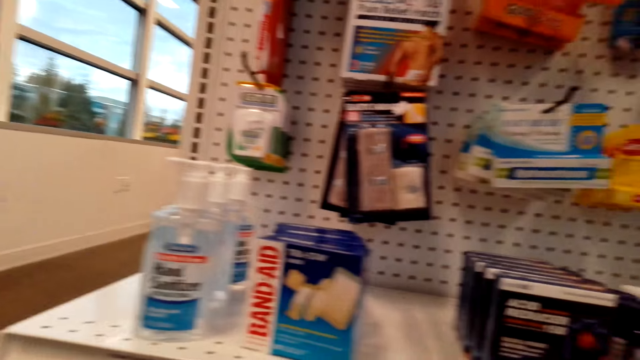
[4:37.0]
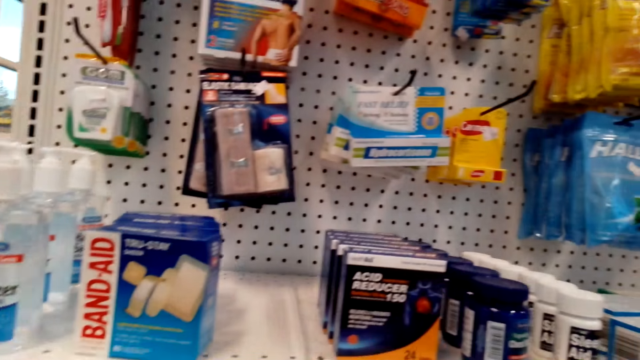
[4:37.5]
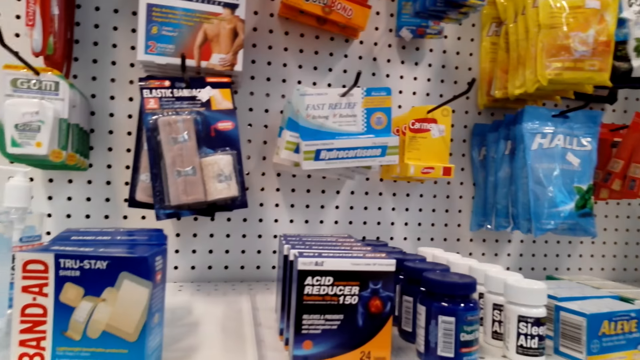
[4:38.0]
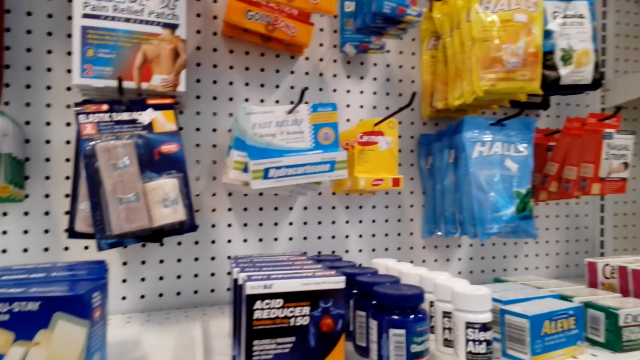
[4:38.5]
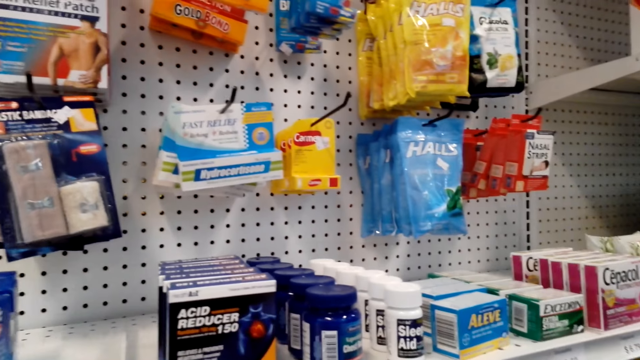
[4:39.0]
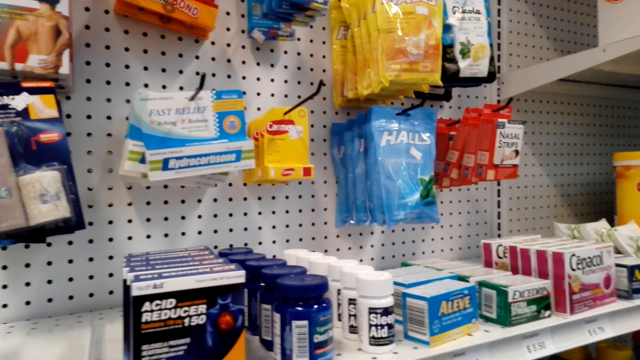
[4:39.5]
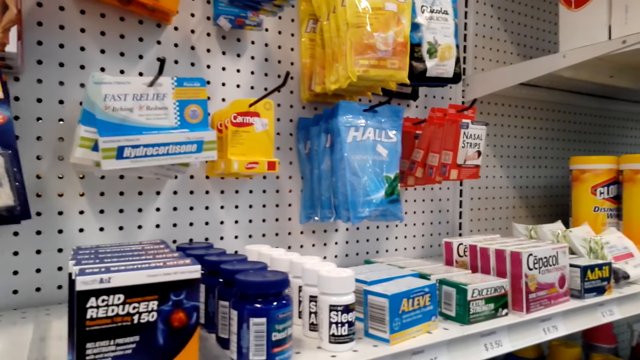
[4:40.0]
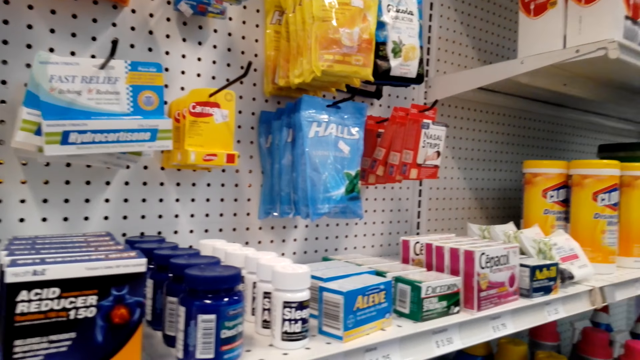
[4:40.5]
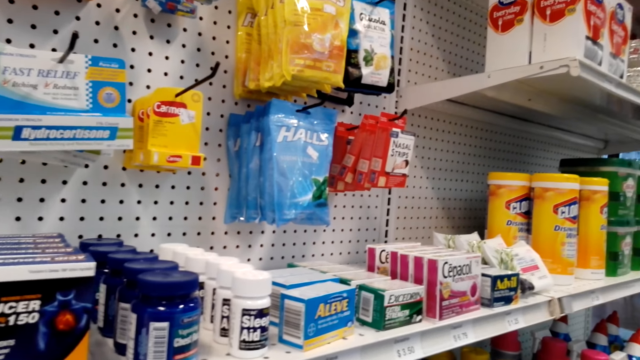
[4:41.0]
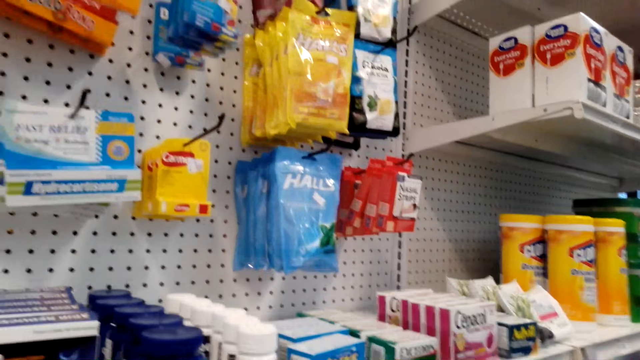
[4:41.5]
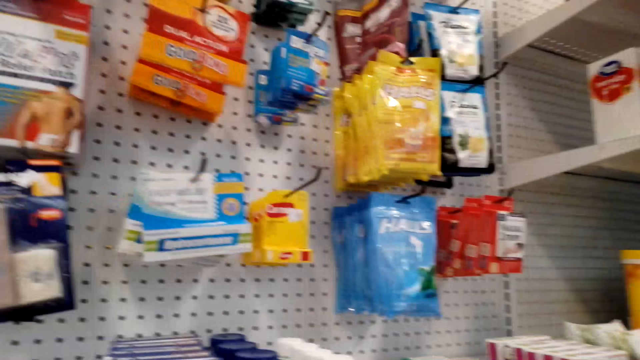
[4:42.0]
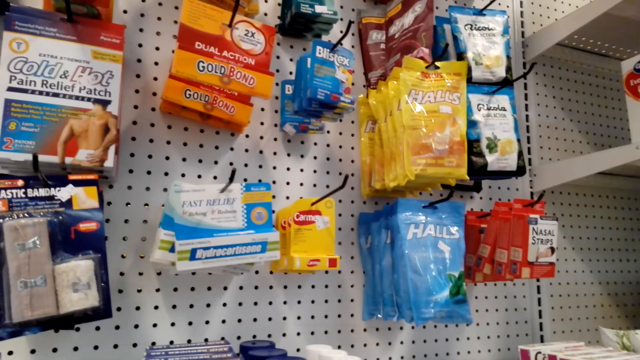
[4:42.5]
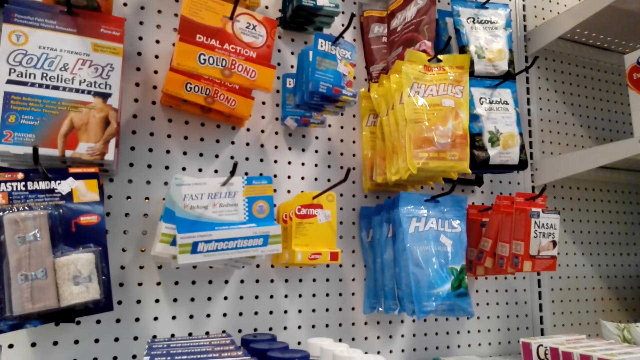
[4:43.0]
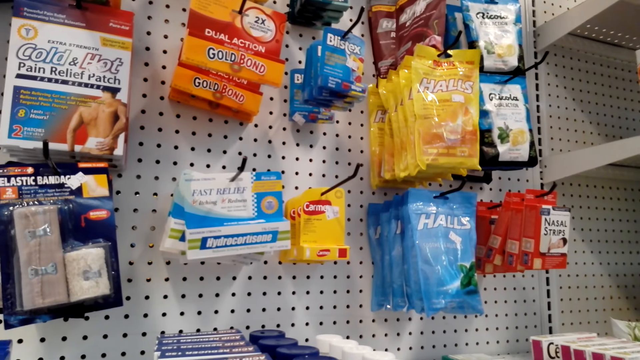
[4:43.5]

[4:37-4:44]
The camera wearer looks for the goods on the shelves.

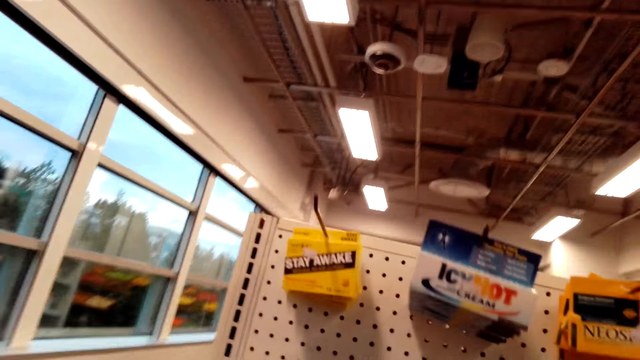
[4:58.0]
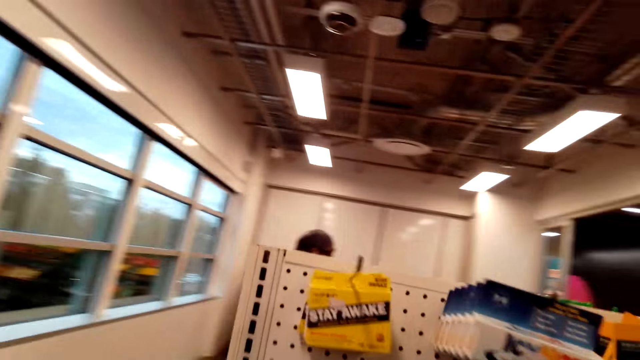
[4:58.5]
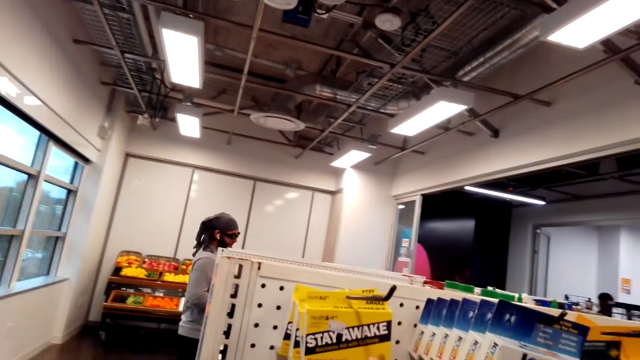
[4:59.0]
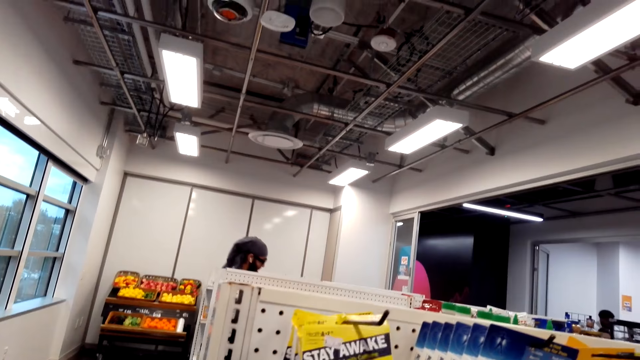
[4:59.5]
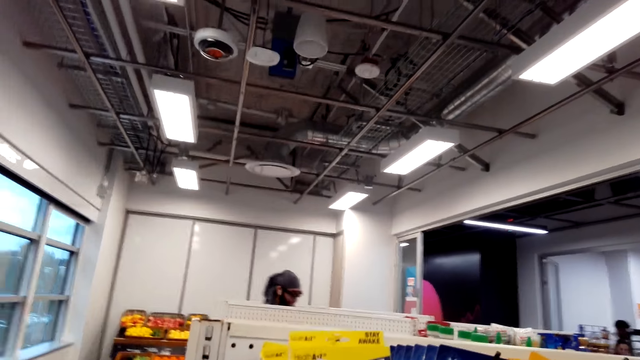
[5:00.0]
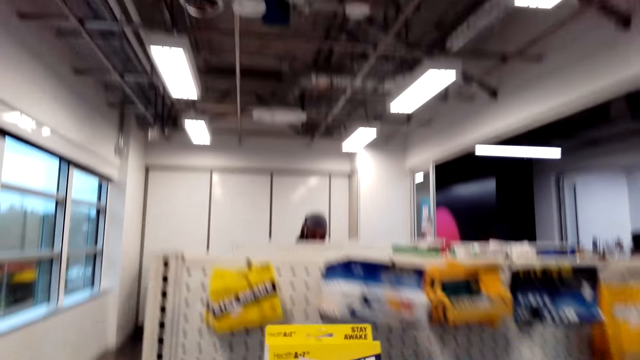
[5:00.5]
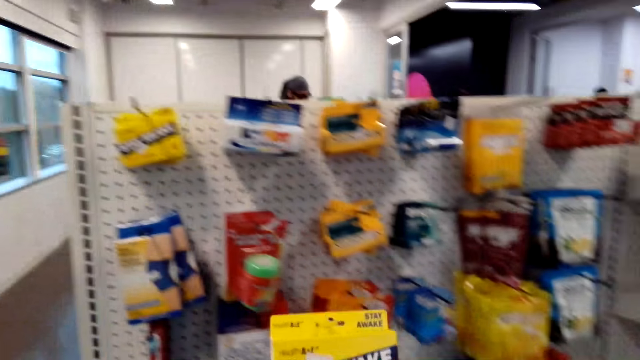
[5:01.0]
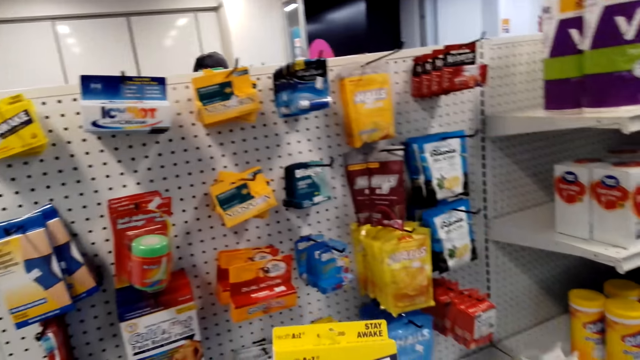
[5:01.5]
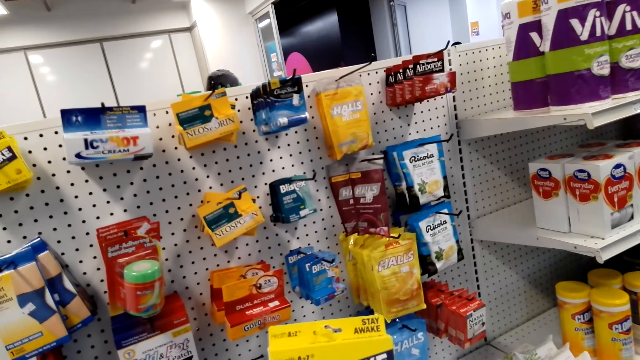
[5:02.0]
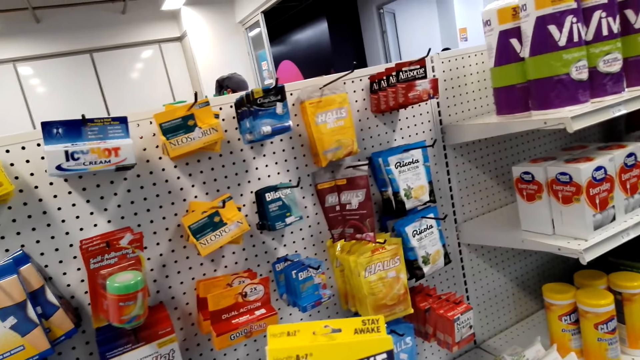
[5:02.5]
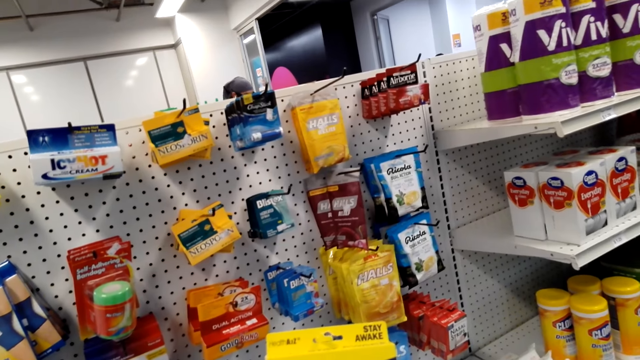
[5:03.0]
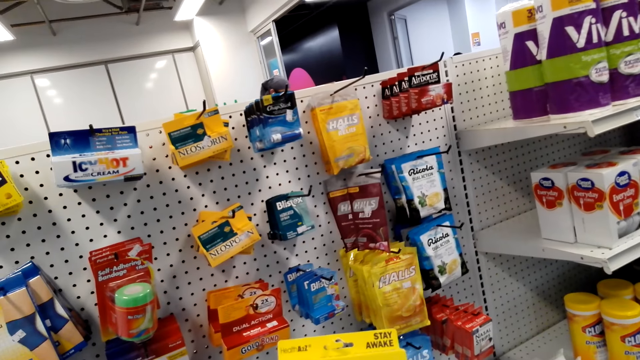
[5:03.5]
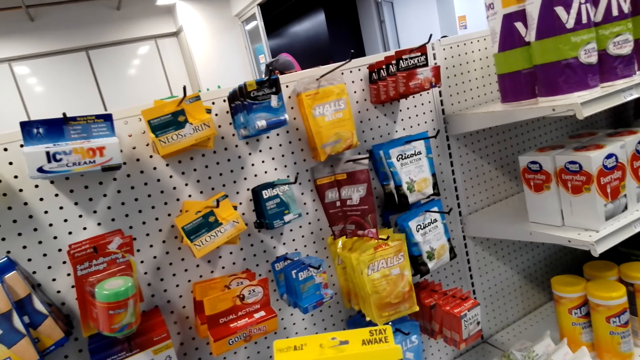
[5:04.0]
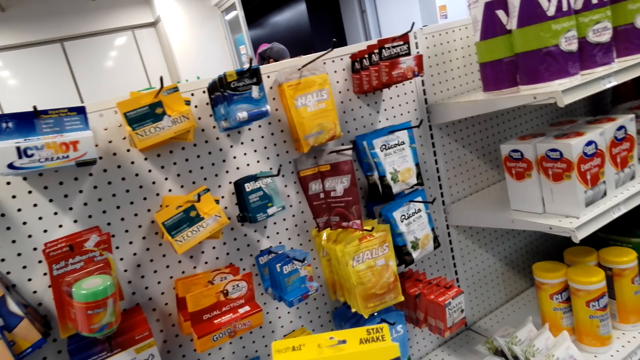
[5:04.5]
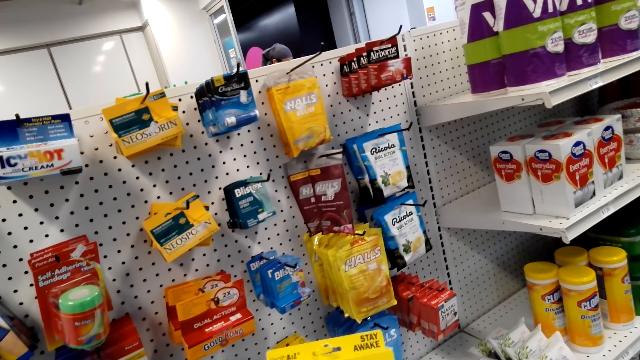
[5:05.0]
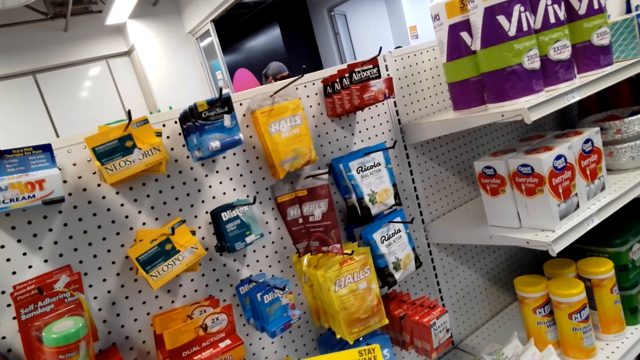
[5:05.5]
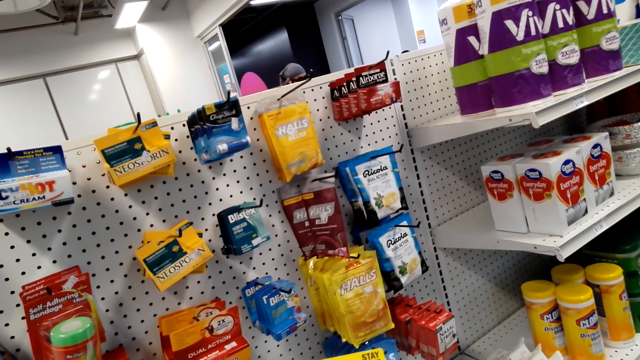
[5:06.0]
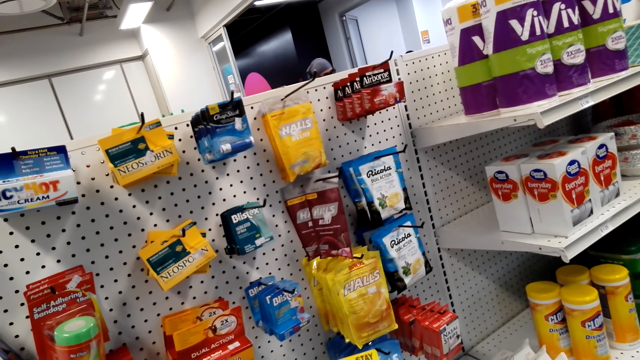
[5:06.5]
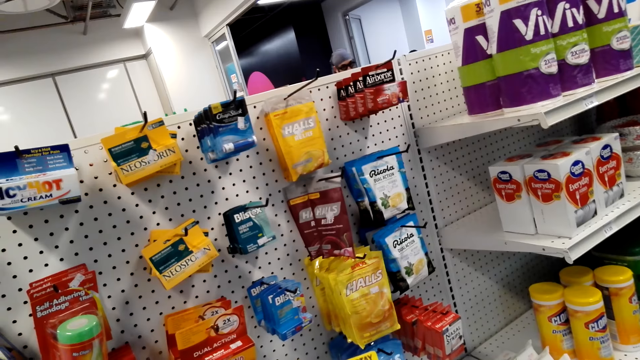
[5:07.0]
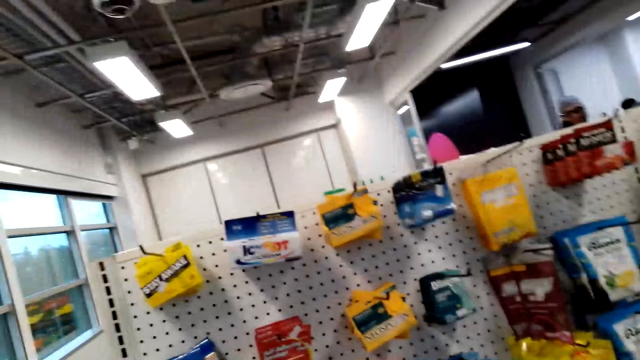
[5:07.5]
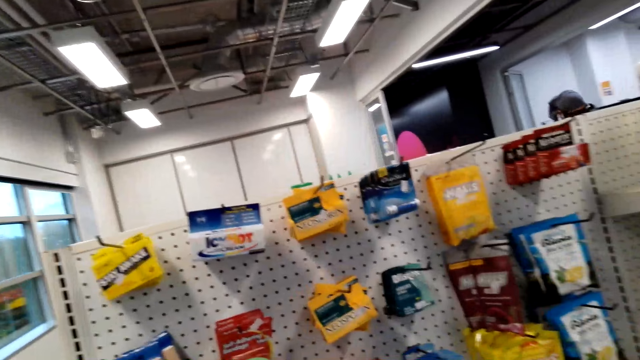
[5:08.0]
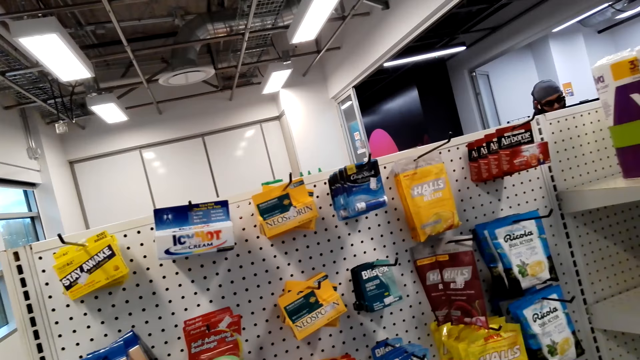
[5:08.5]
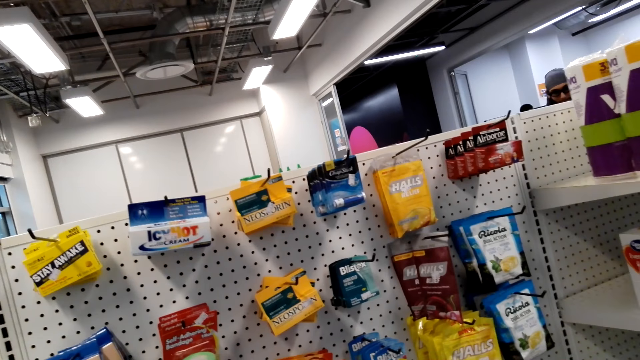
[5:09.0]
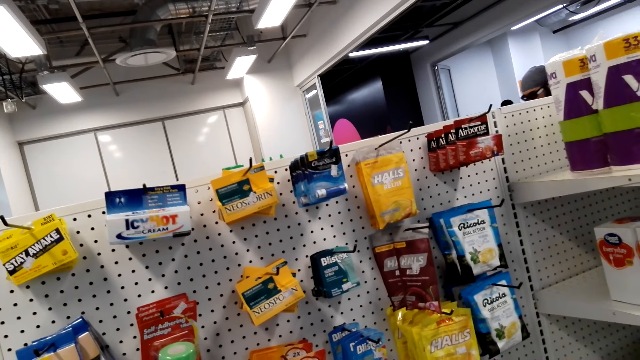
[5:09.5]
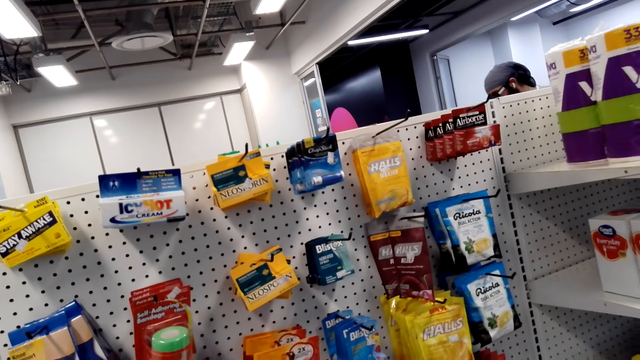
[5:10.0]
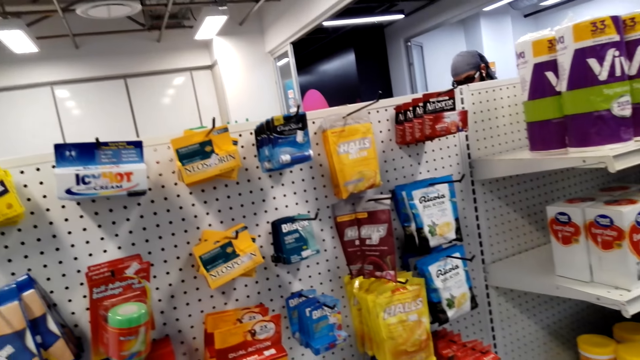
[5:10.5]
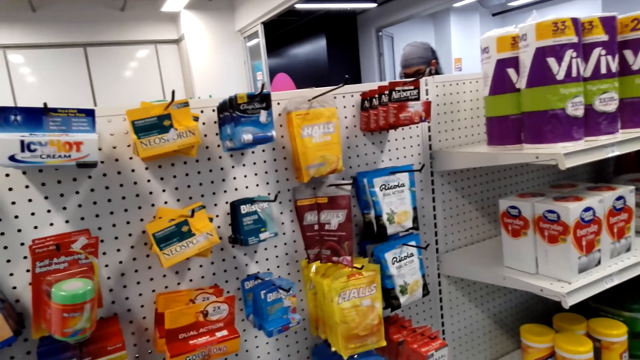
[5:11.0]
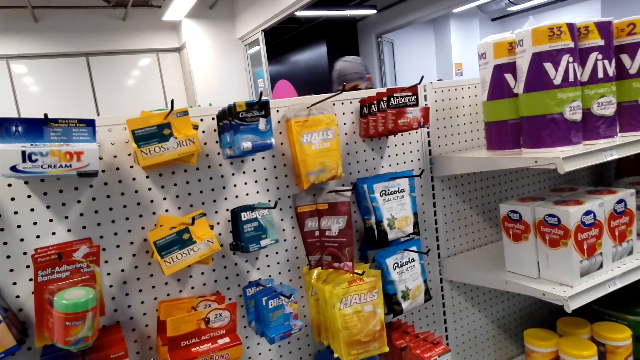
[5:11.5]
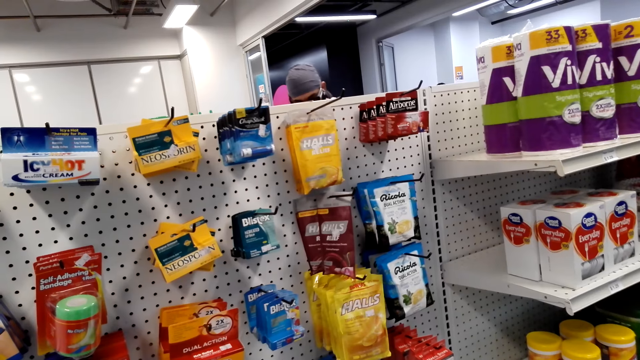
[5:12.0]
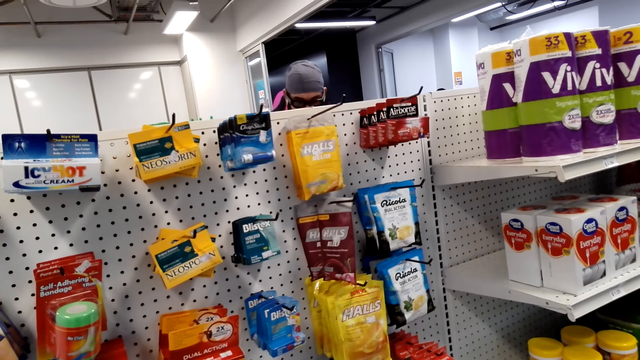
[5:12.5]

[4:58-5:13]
A person walks around. The camera wearer holds an item. They look on.
